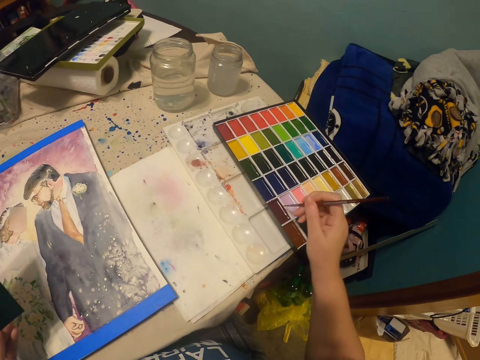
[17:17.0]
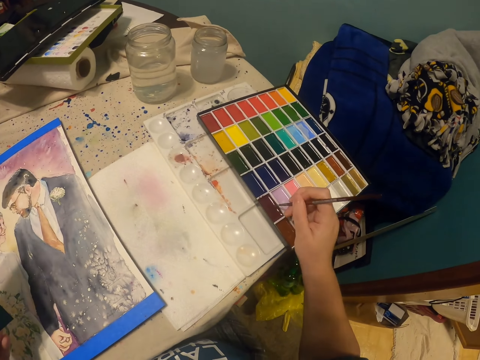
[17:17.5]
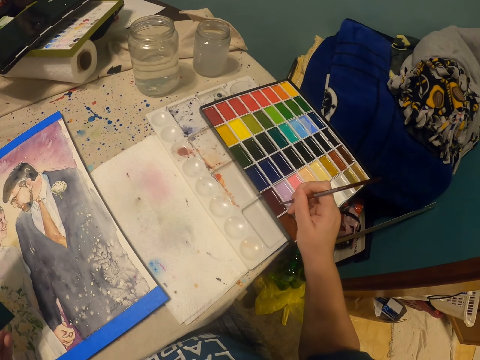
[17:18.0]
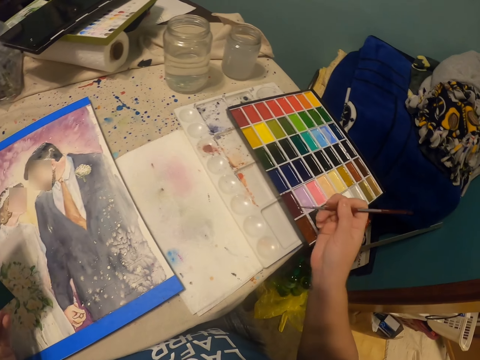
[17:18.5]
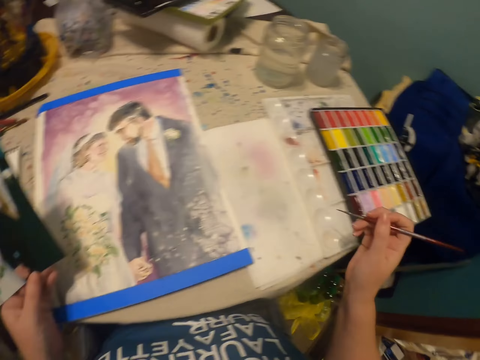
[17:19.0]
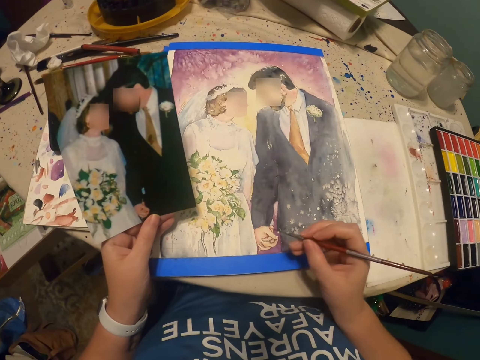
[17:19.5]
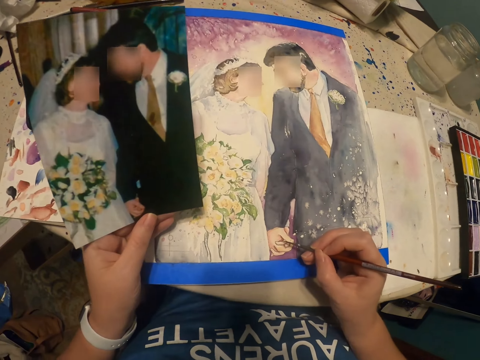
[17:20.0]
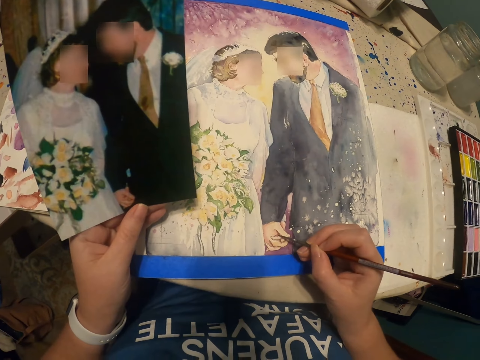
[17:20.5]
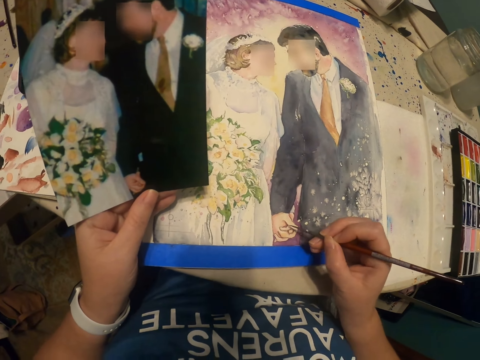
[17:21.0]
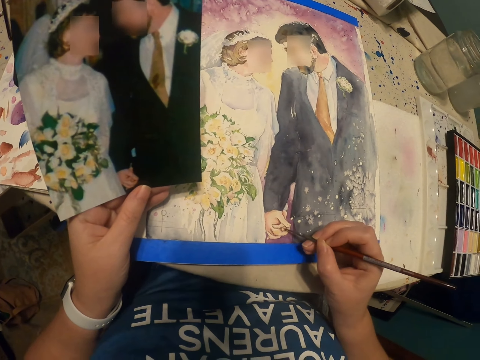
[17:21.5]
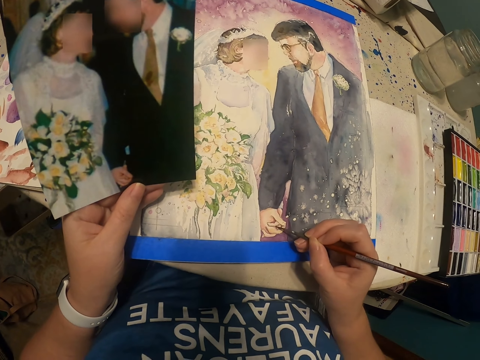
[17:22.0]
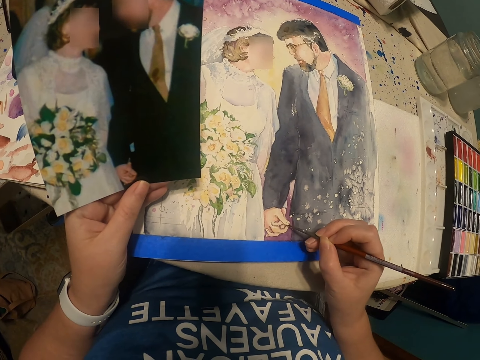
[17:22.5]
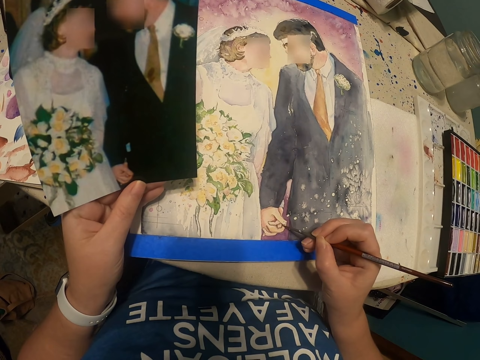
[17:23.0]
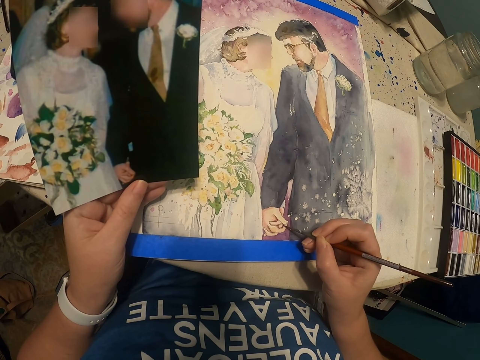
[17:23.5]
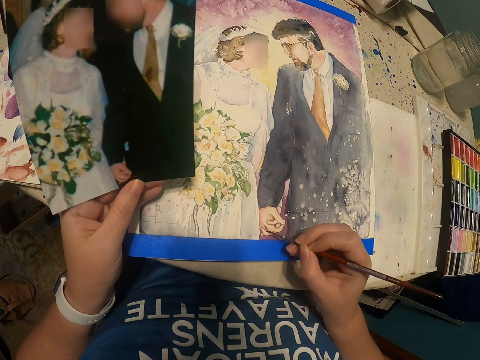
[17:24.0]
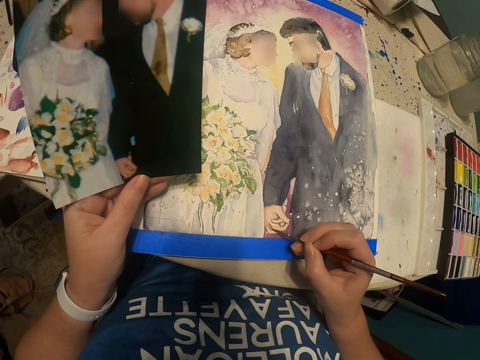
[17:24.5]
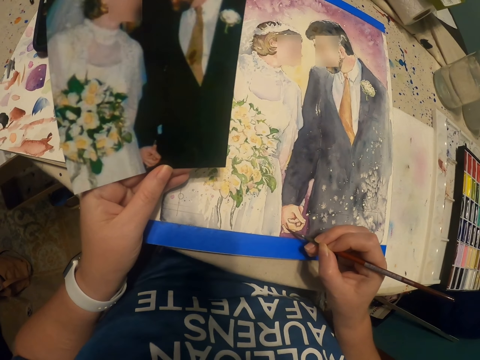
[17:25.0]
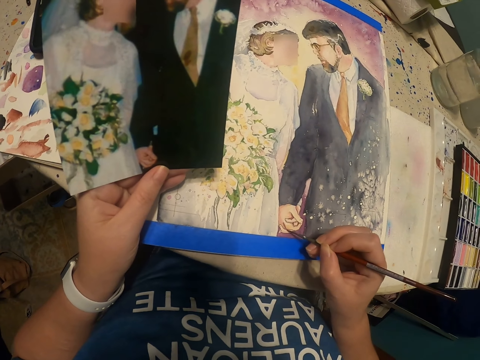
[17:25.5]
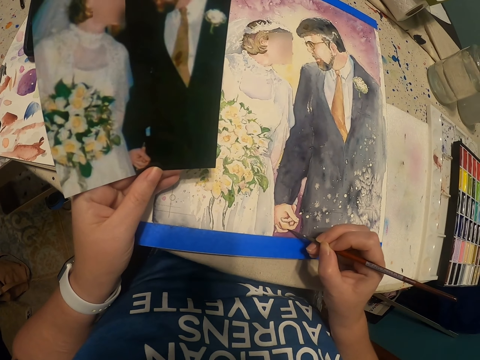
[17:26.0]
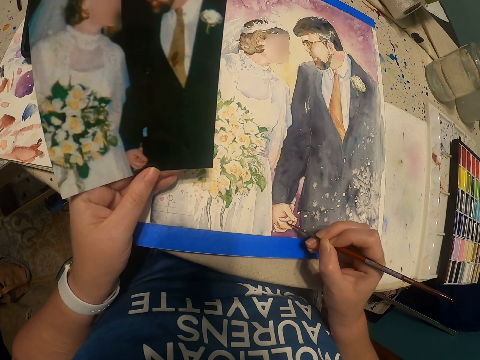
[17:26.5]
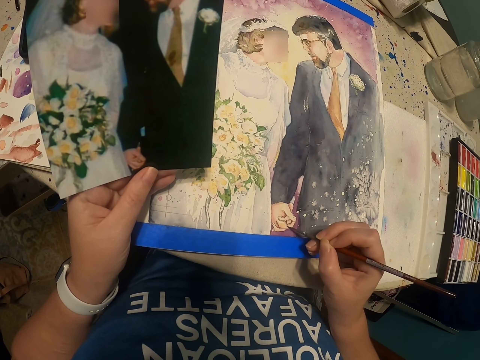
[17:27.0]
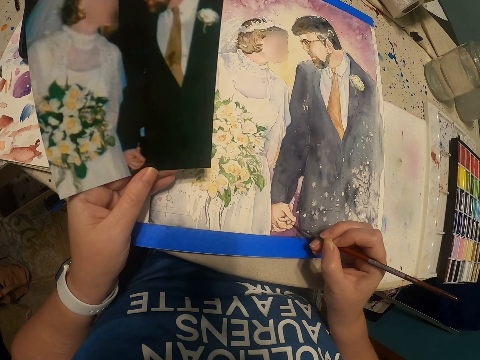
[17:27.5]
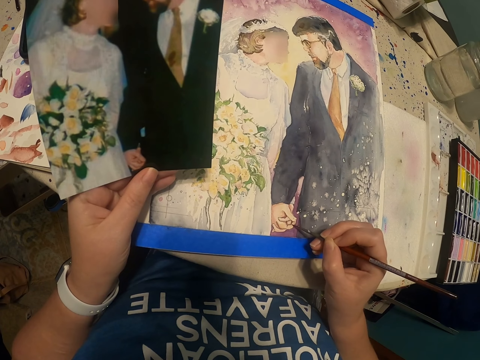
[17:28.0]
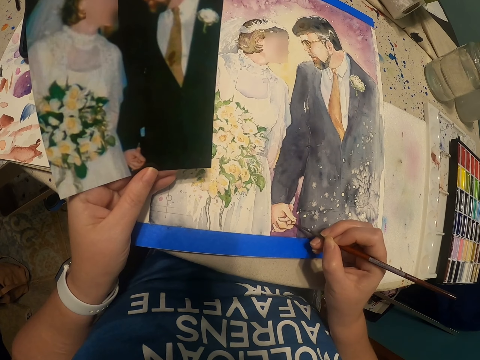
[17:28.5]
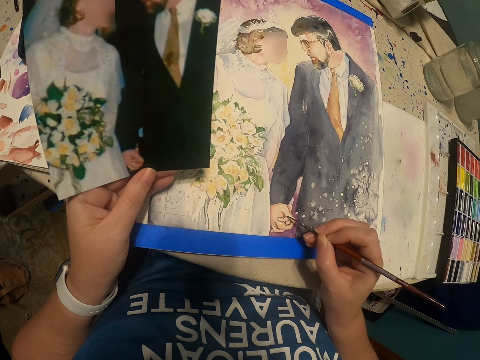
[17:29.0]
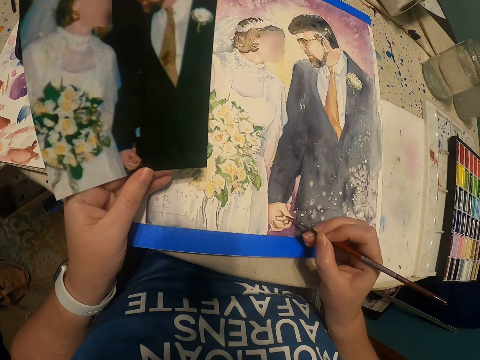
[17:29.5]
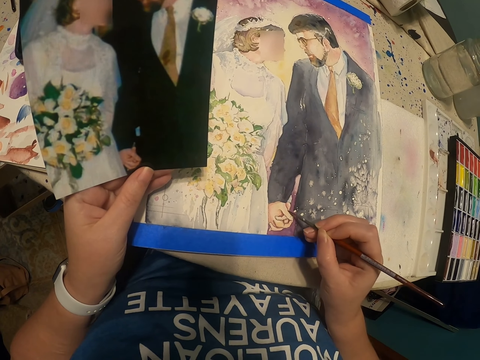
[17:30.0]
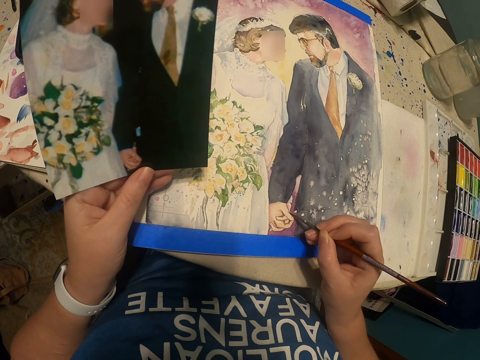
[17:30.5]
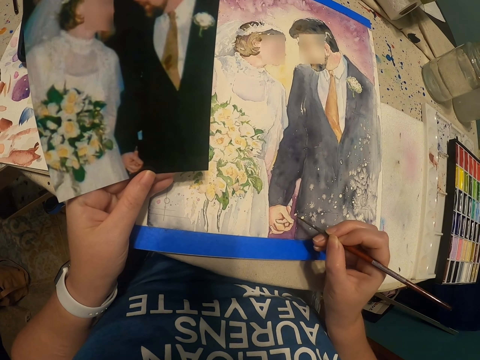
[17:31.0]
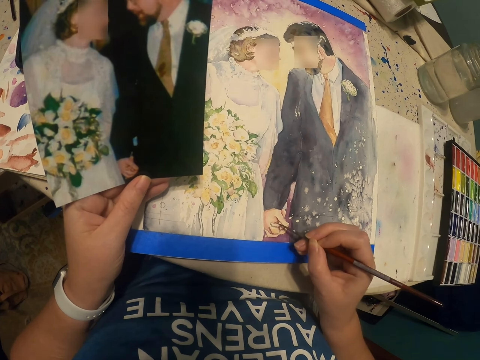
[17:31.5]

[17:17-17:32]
The camera wearer wipes excess water from the paintbrush or drawing pen. They dip the paintbrush in paint. They draw a picture on the piece of paper with the drawing pen.

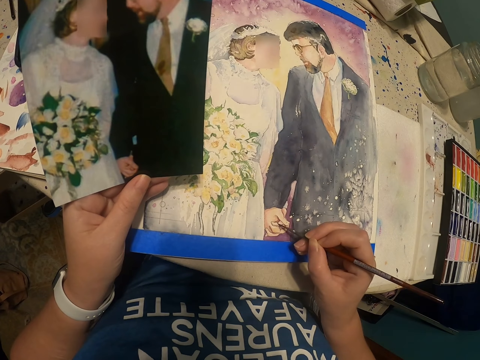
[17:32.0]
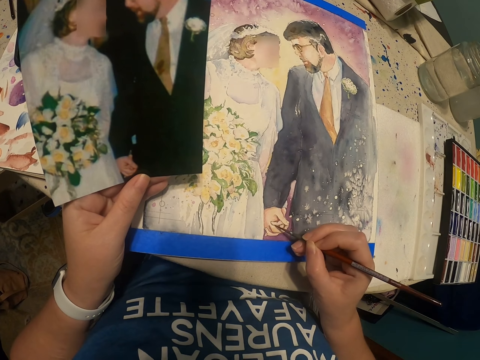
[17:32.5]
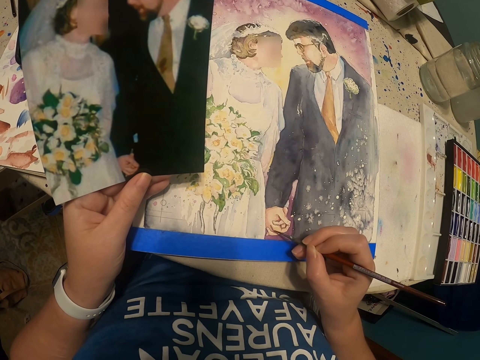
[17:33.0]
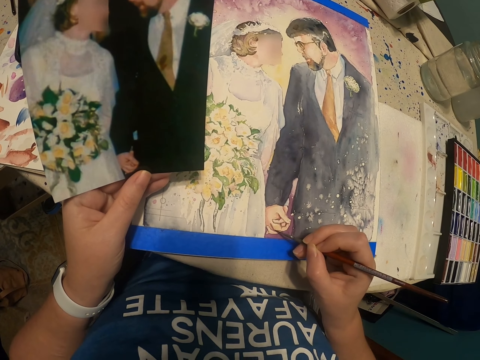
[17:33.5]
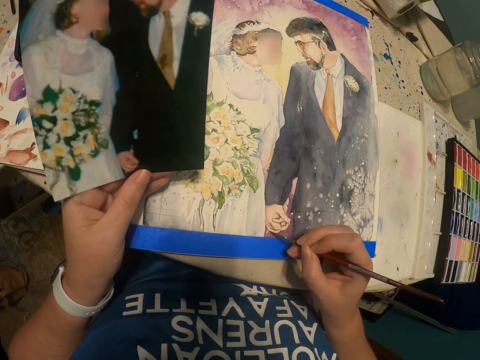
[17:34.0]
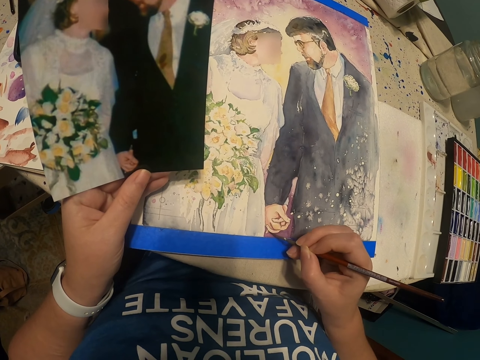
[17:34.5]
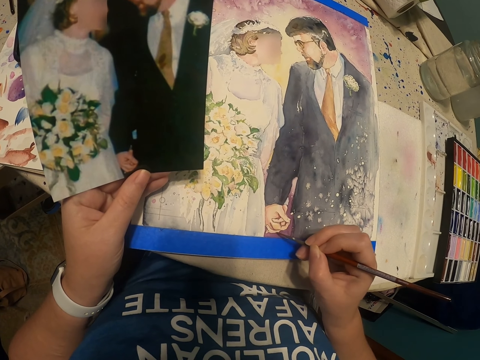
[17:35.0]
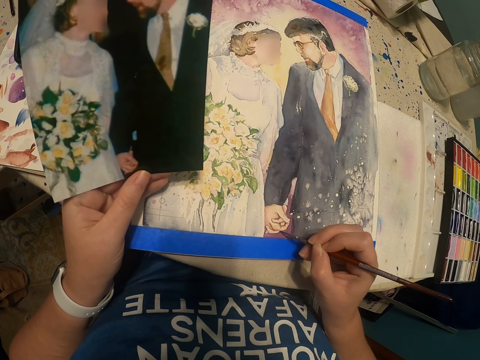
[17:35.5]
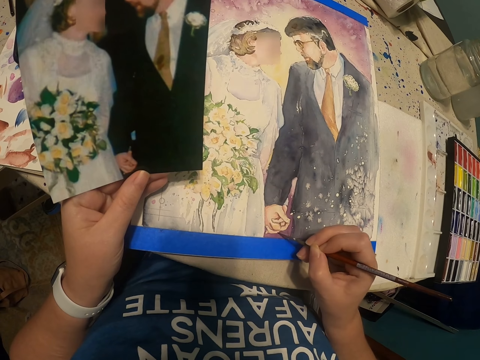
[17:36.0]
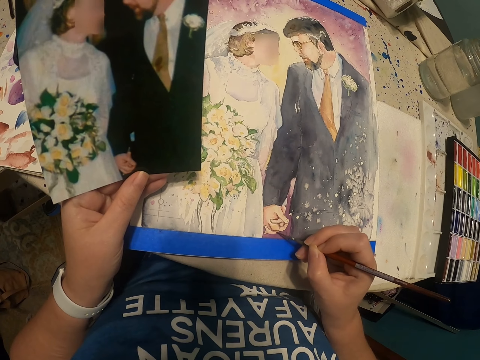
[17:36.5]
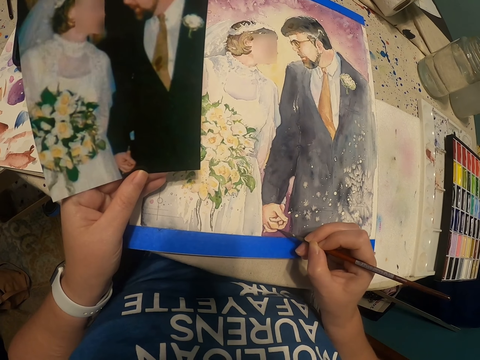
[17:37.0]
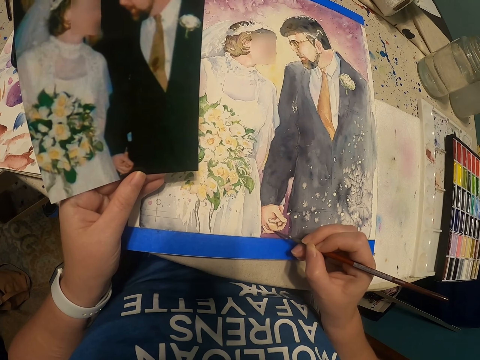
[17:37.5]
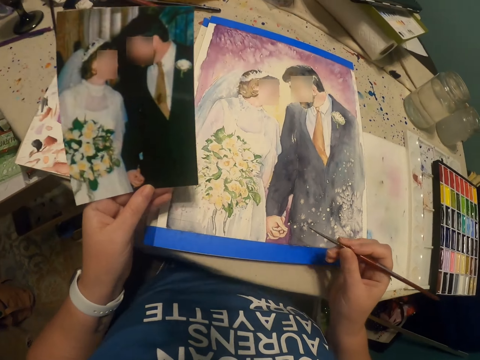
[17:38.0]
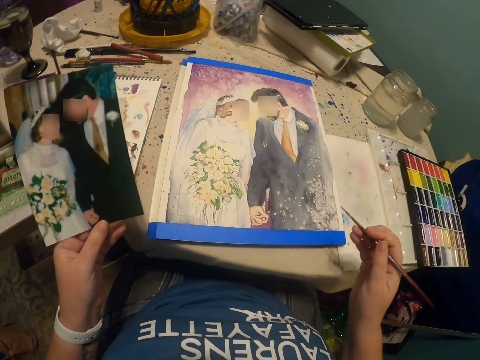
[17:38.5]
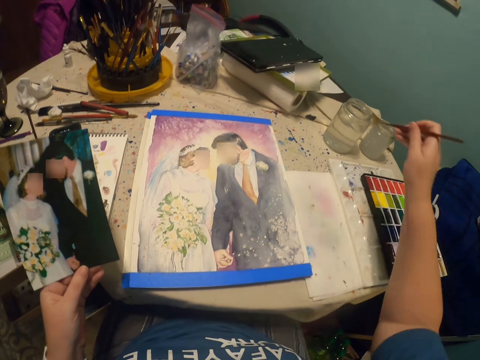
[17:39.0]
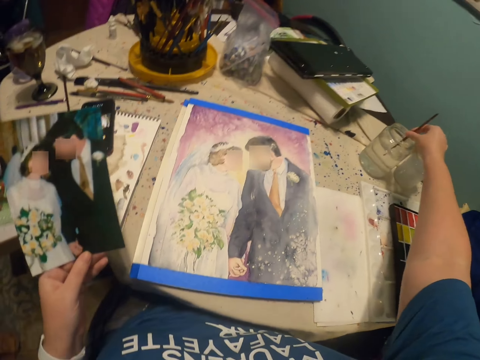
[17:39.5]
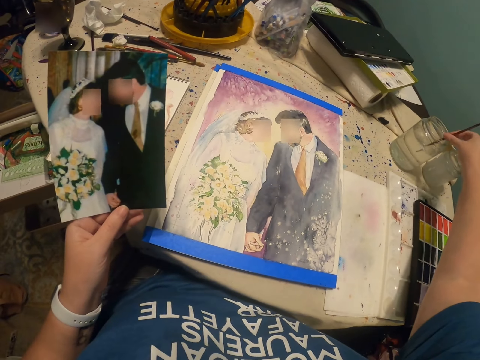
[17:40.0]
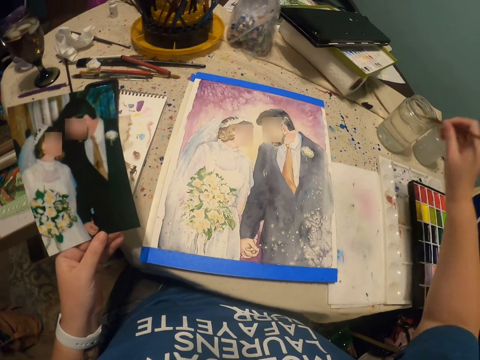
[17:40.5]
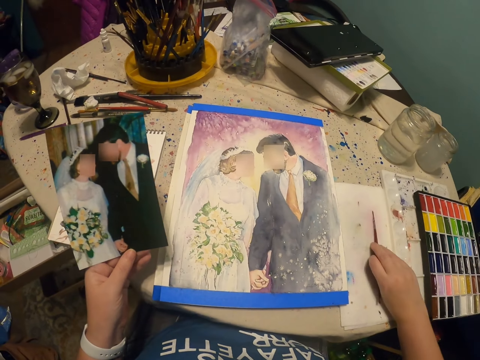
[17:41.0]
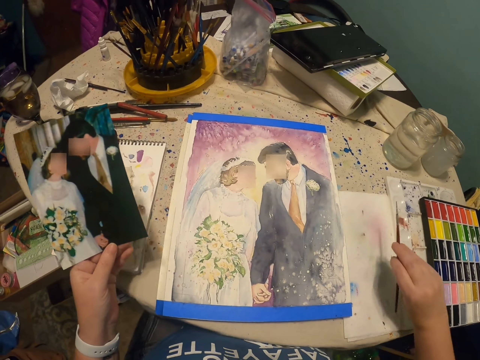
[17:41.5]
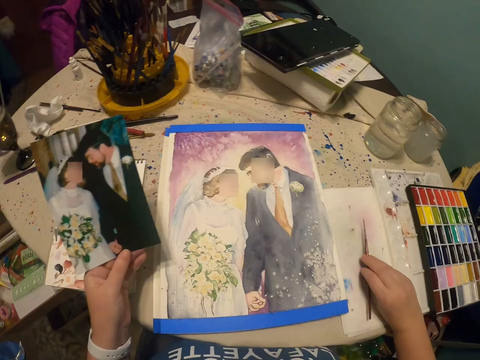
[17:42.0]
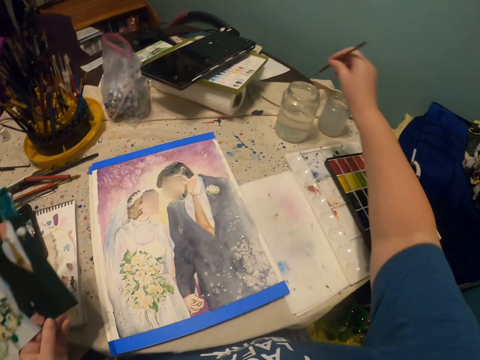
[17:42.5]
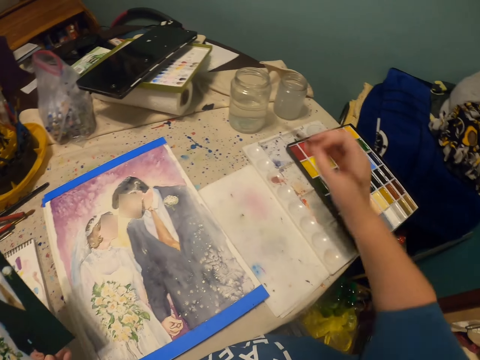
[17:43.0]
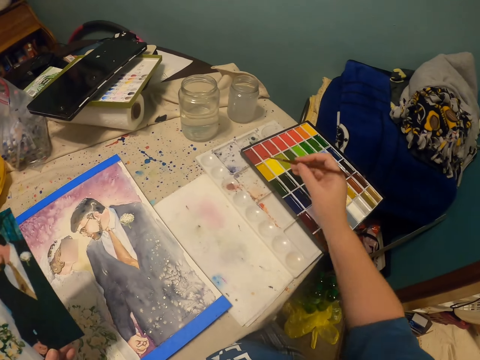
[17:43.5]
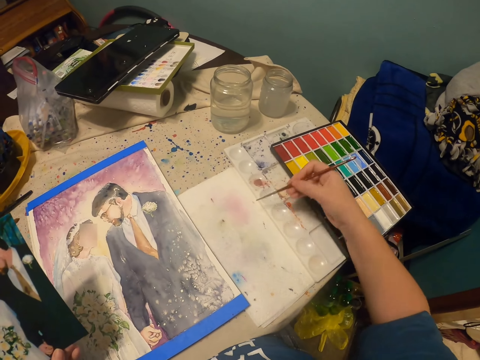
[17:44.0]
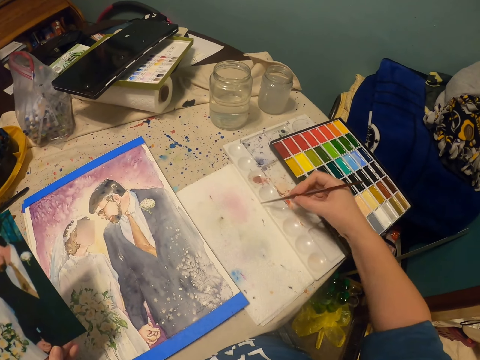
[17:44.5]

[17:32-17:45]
The camera wearer dips the paintbrush or drawing pen in water. They wipe excess water from the paintbrush in the piece of cloth. They dip the drawing pen in the can on the table.
